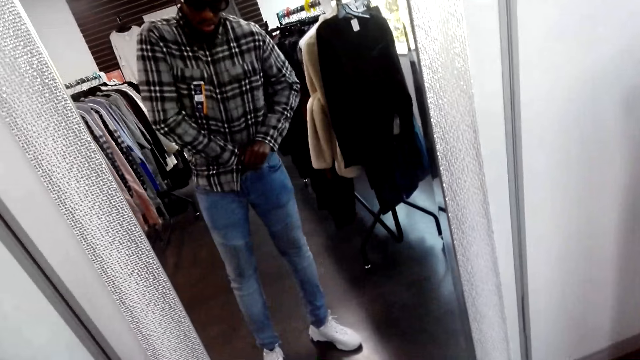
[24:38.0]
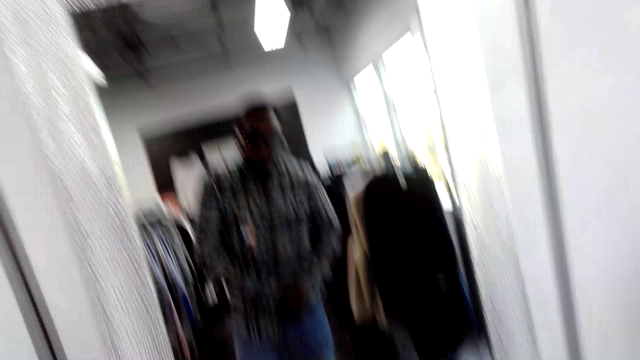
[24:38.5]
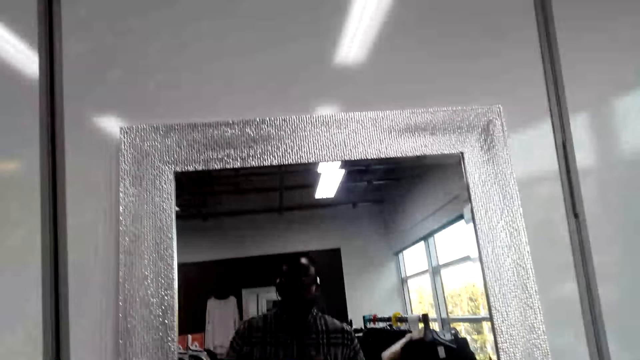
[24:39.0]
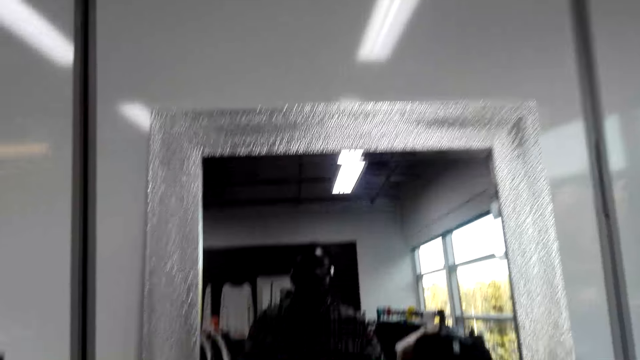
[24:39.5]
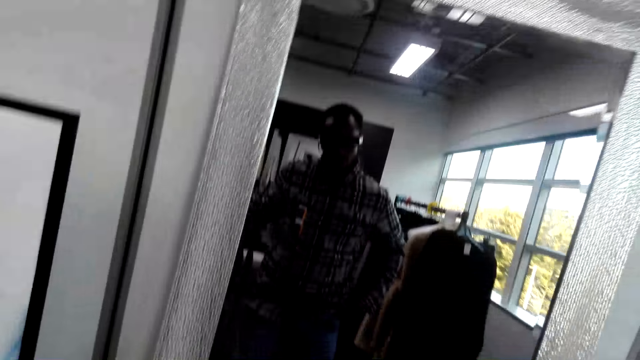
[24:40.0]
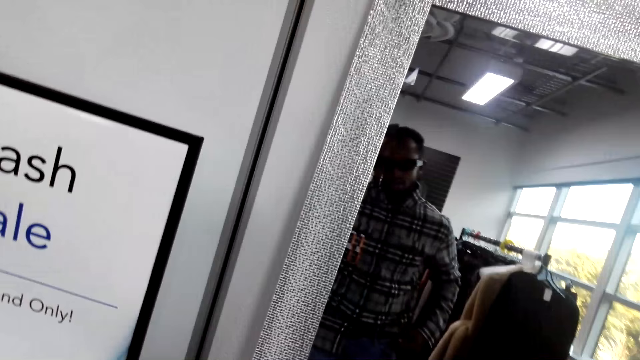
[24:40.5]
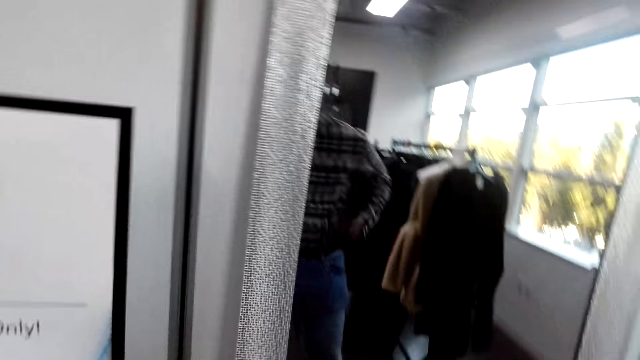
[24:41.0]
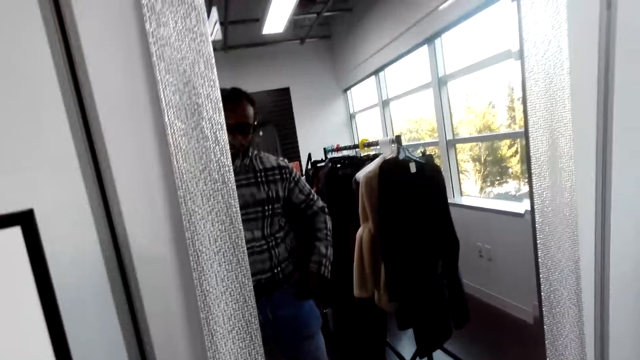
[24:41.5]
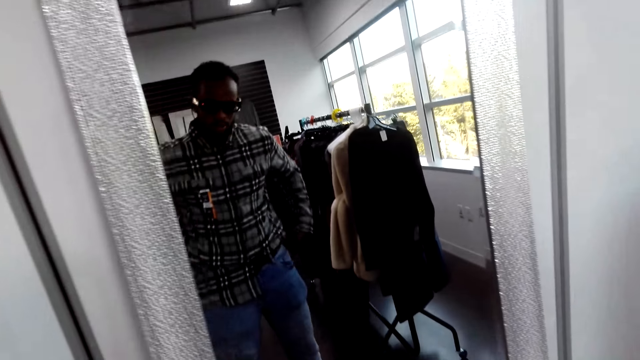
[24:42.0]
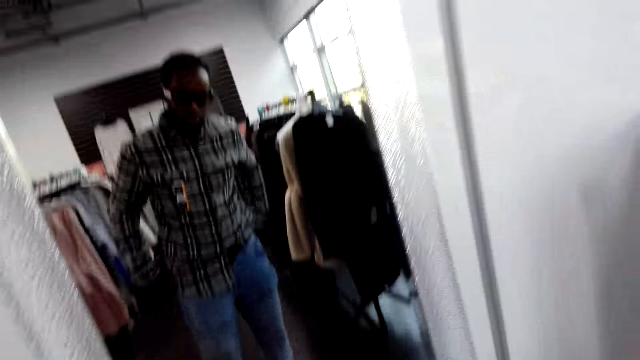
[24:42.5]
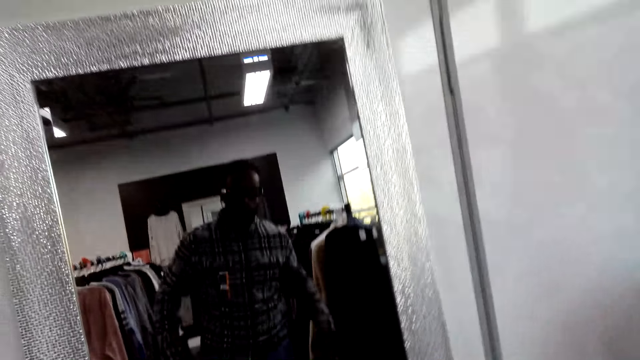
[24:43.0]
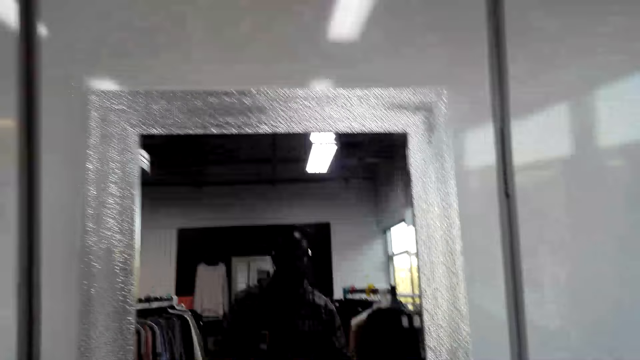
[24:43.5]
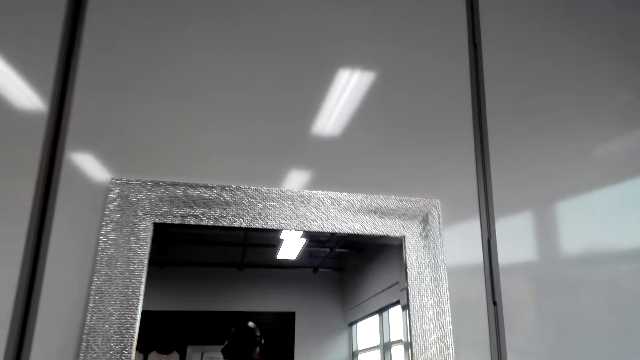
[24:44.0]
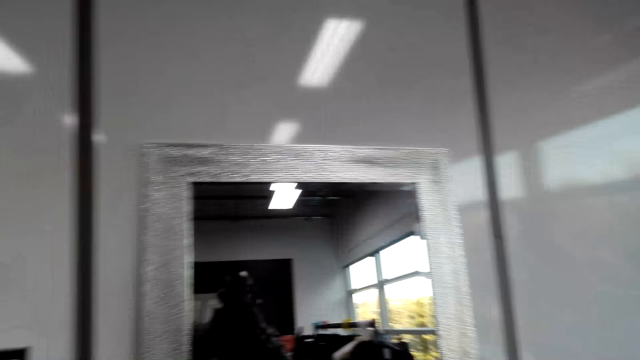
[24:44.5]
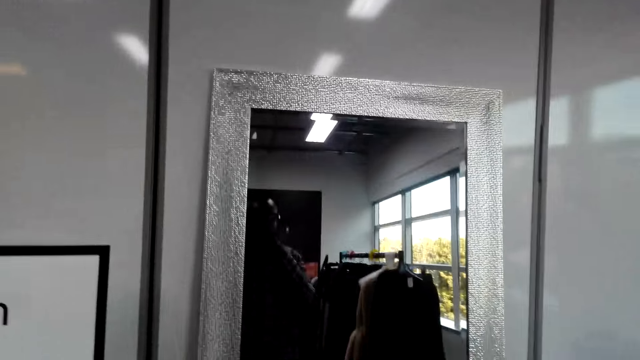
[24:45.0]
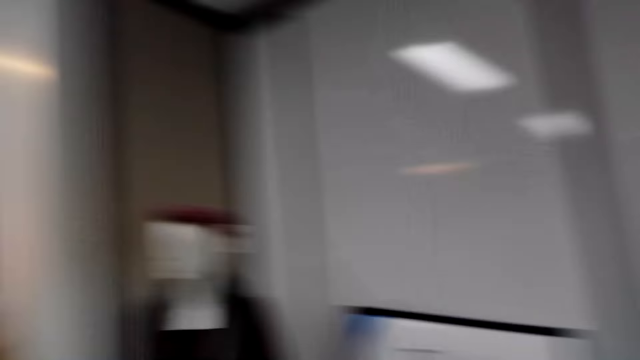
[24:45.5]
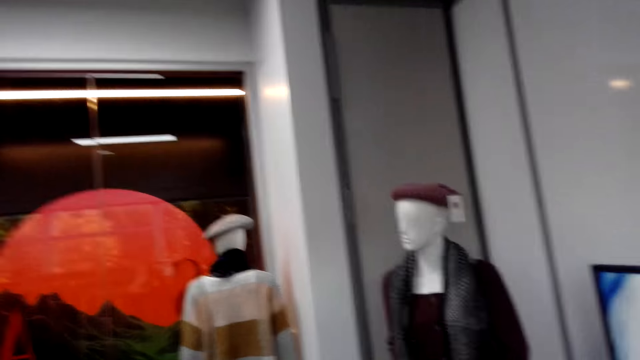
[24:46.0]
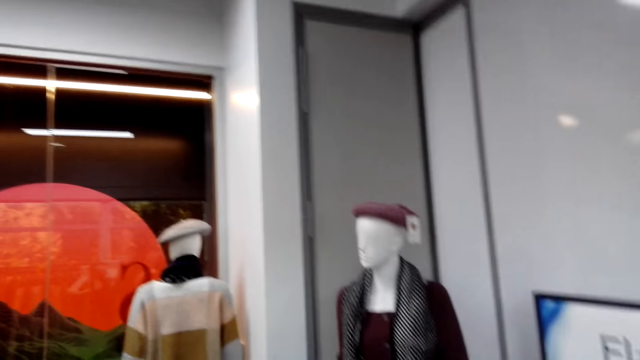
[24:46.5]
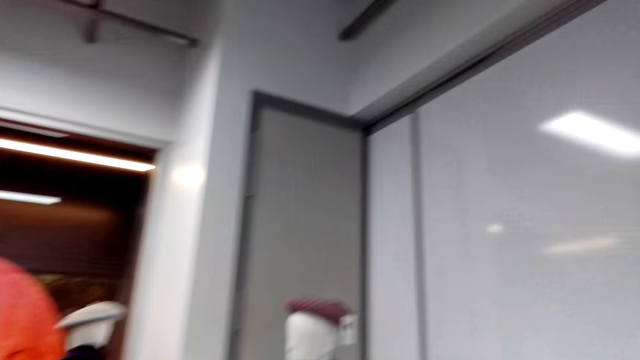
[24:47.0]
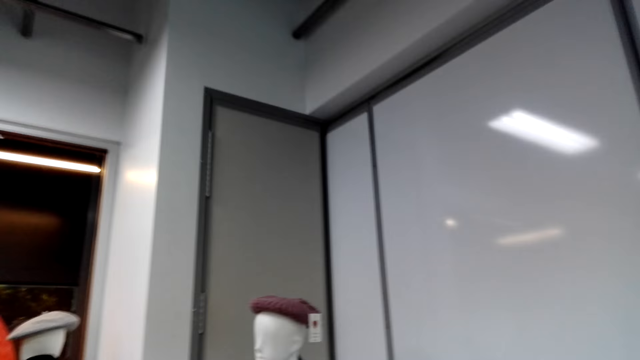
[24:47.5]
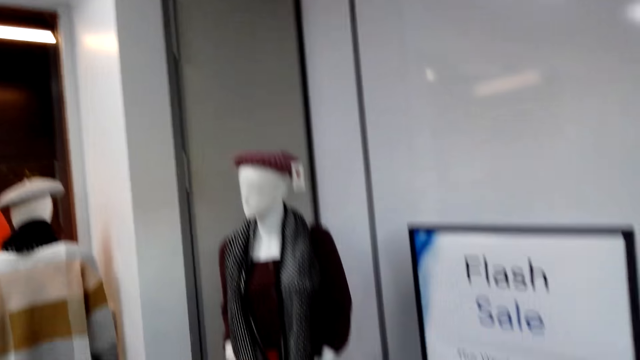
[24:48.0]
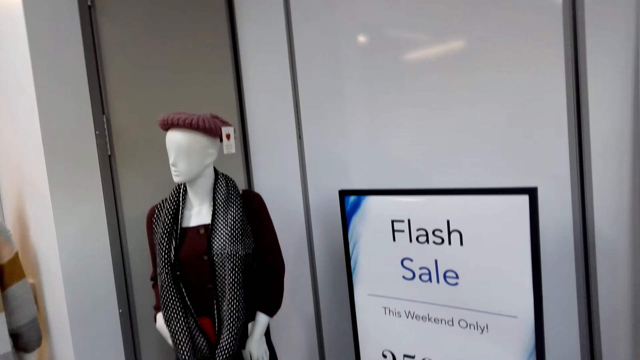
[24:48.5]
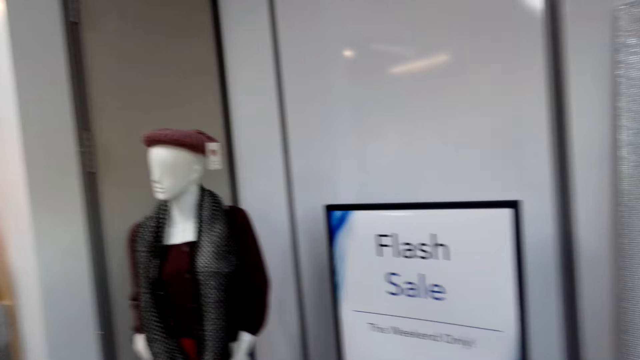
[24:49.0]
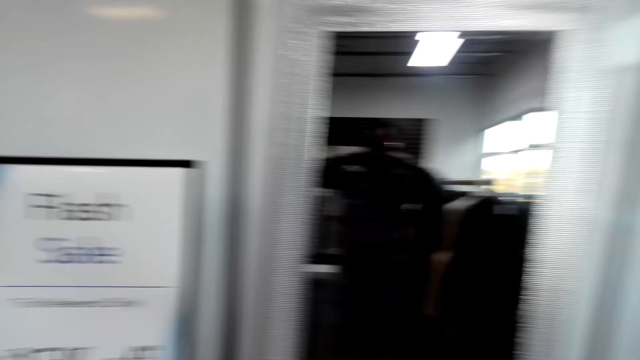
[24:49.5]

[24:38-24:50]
The camera wearer looks around.

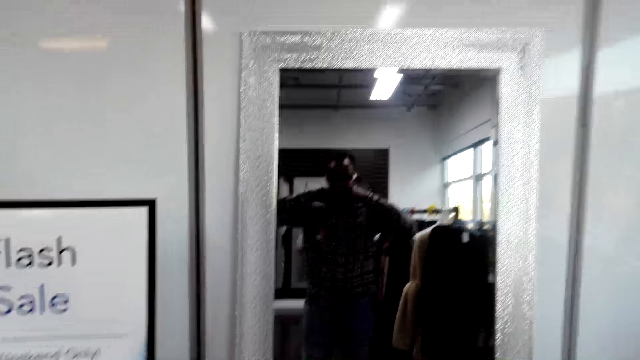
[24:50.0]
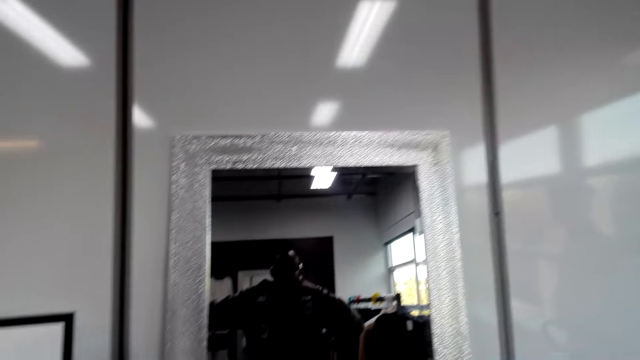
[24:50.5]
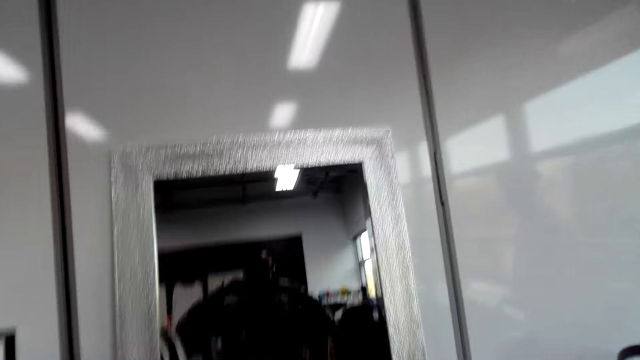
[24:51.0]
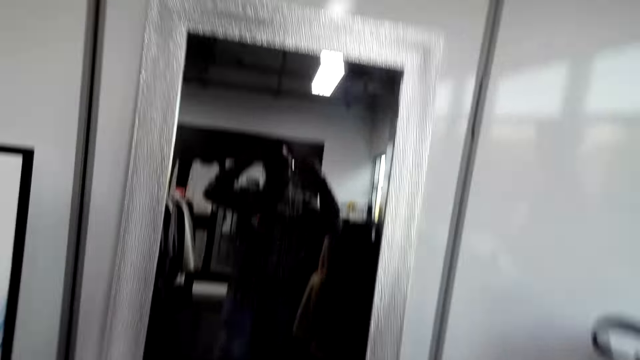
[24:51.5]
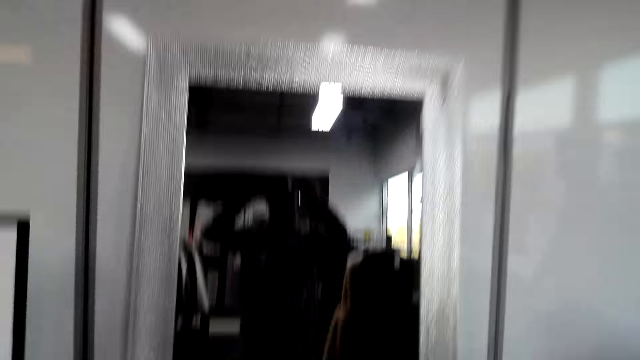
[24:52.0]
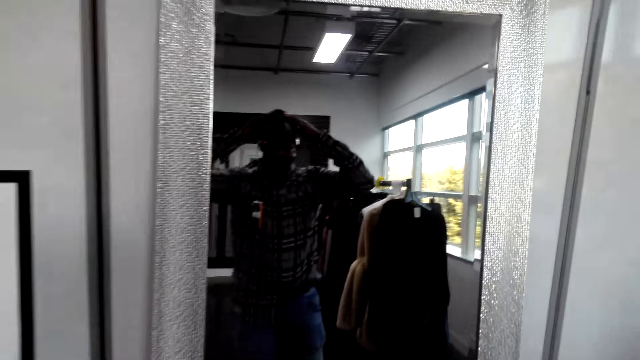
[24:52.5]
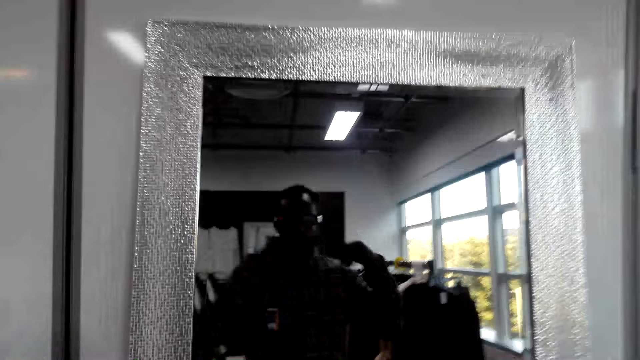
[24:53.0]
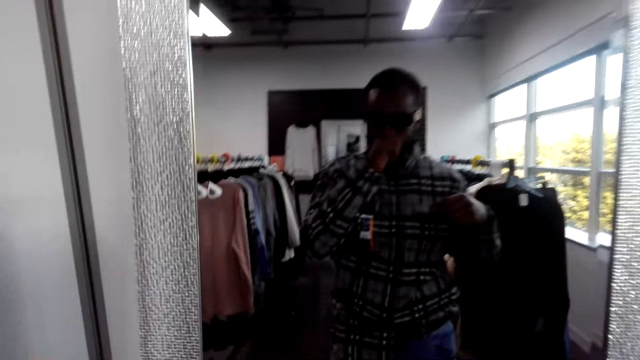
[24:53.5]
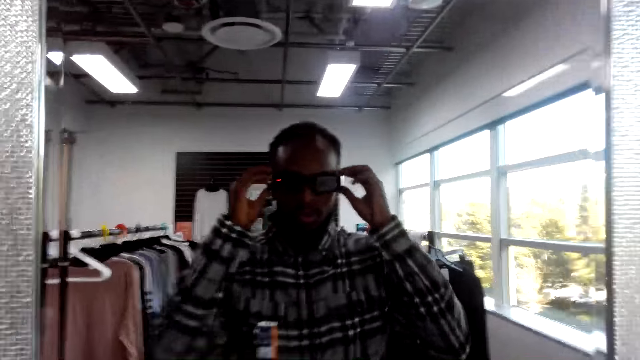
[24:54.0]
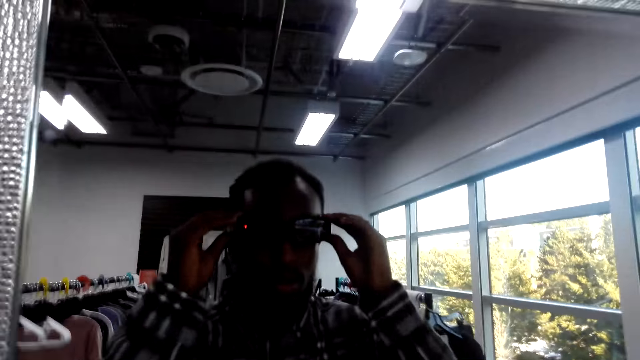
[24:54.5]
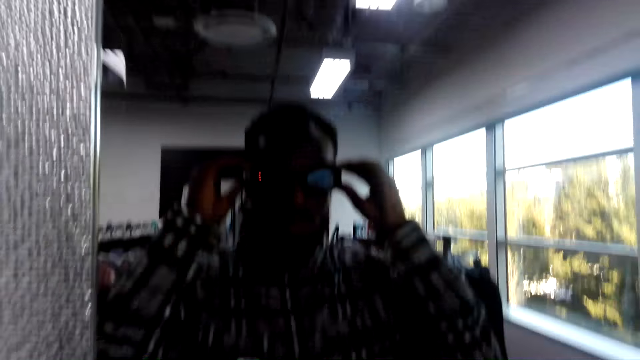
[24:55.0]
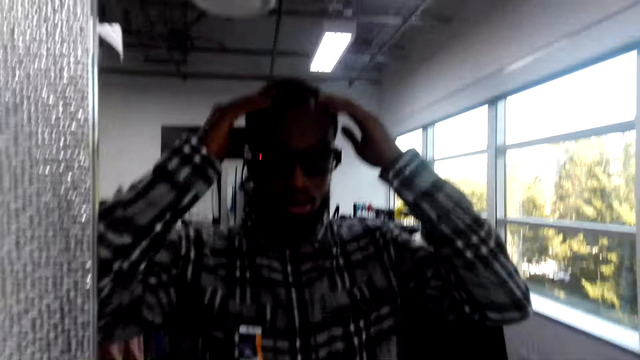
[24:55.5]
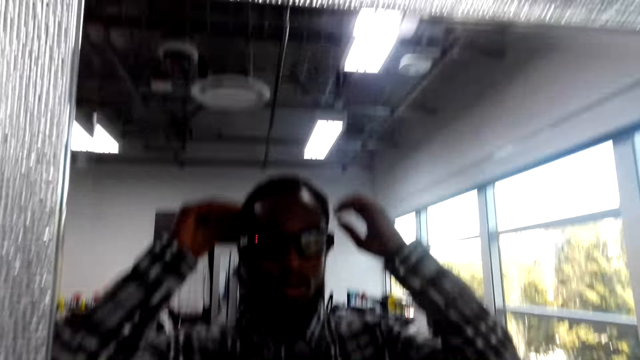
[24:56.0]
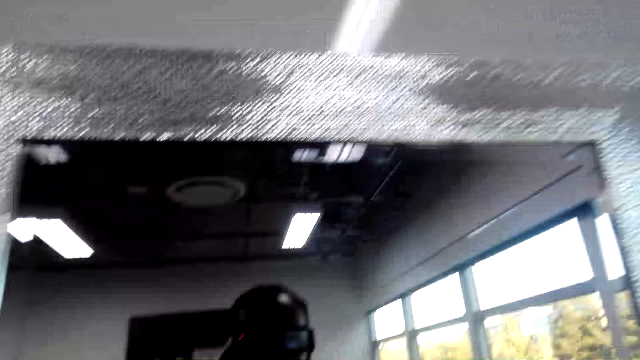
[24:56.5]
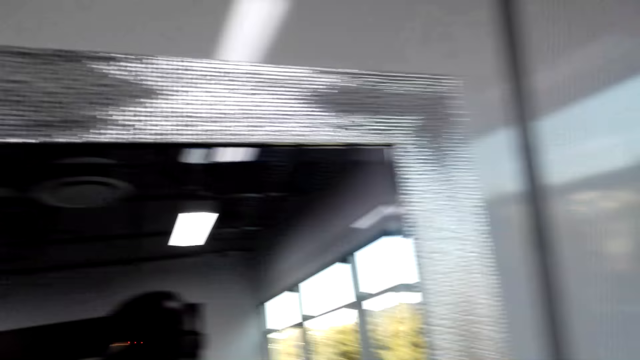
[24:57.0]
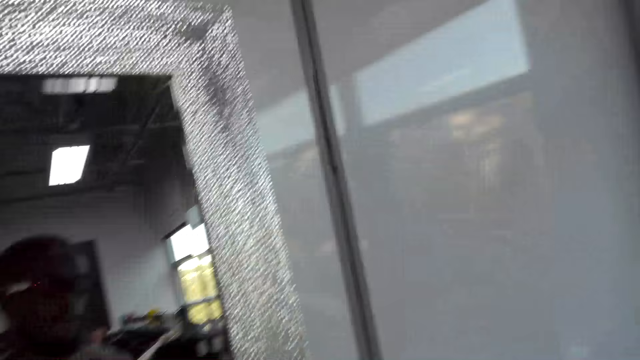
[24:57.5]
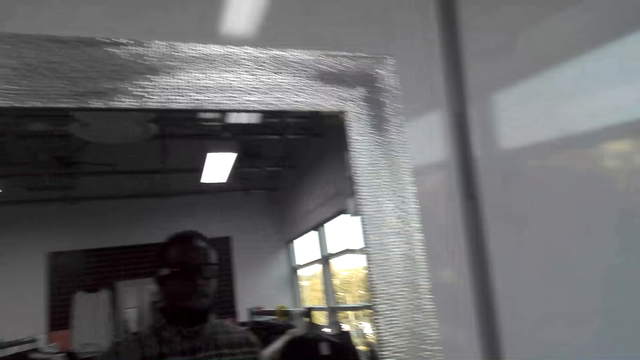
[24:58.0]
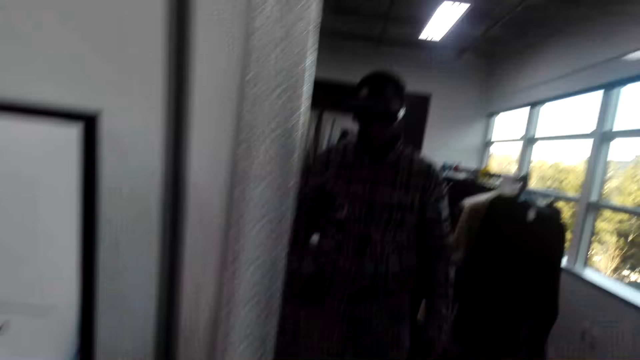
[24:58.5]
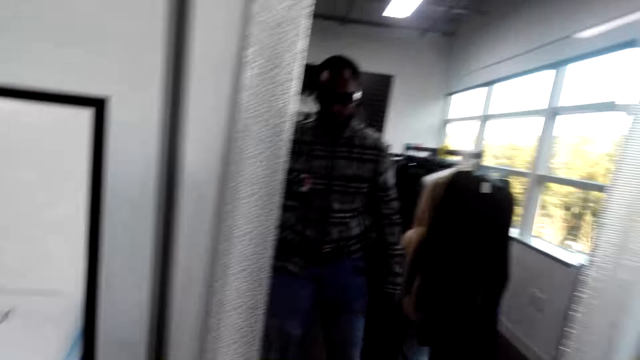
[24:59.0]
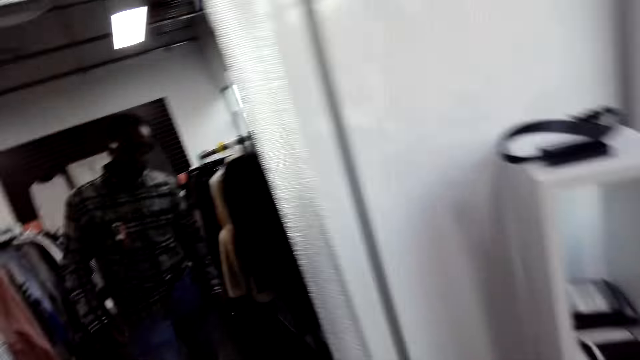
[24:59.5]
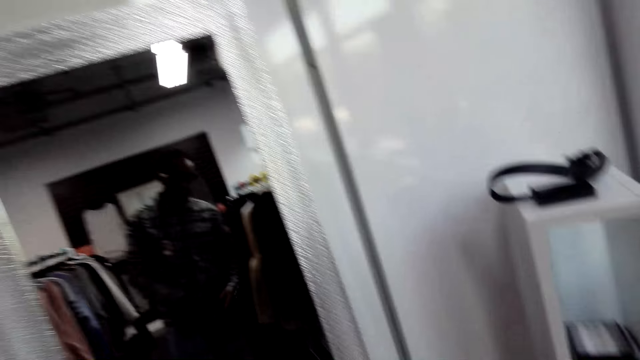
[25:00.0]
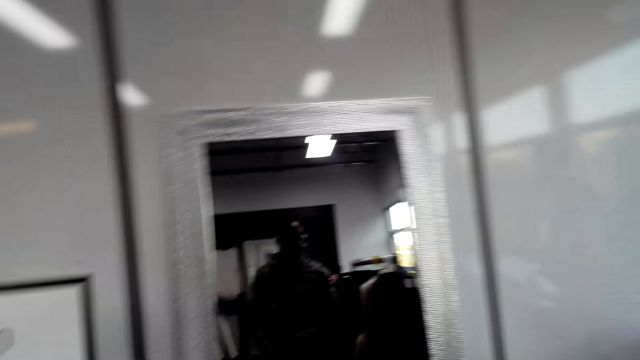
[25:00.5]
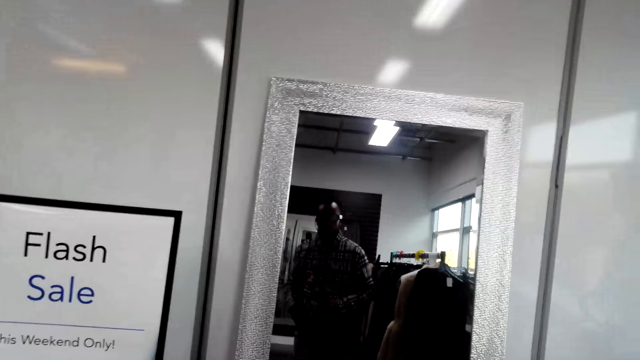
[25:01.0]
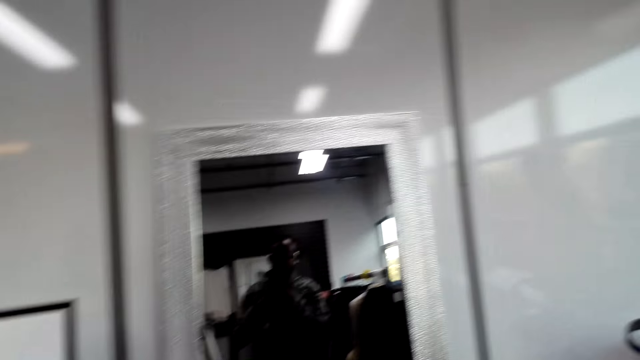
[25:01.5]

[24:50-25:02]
The camera wearer looks in the mirror.
